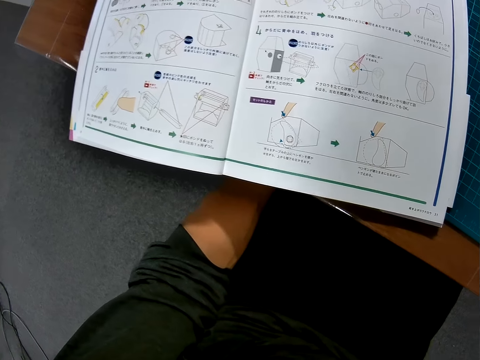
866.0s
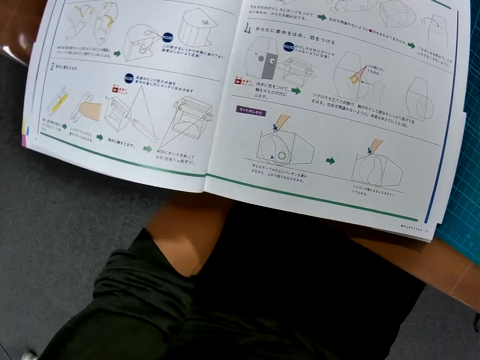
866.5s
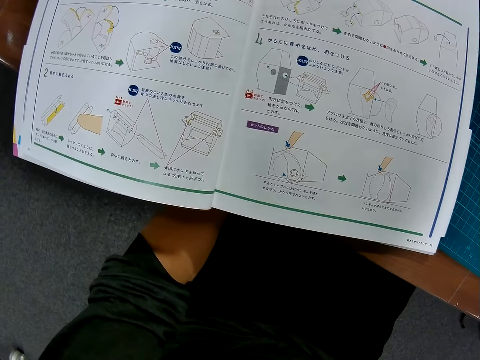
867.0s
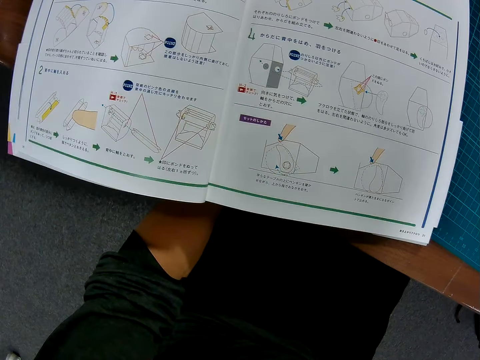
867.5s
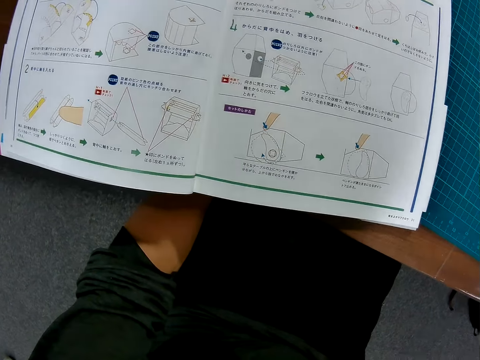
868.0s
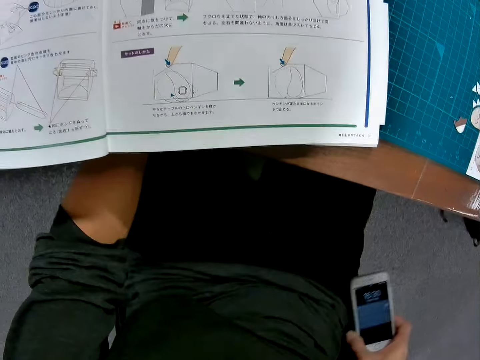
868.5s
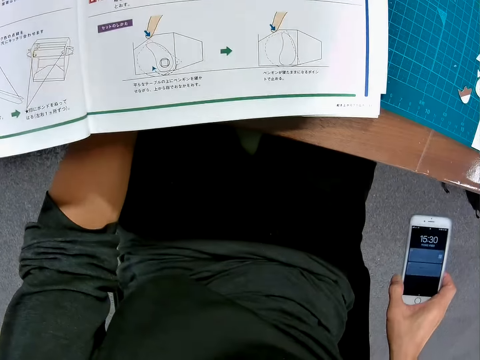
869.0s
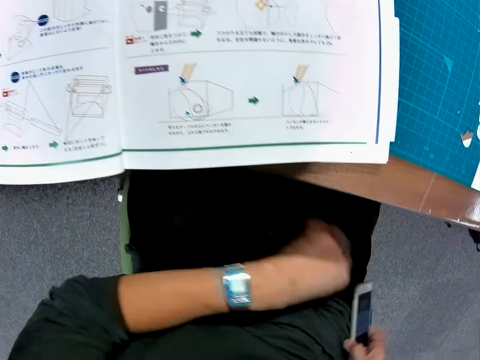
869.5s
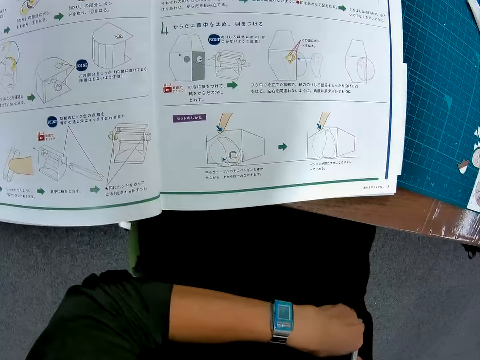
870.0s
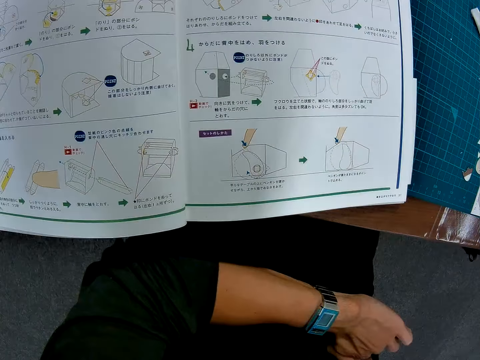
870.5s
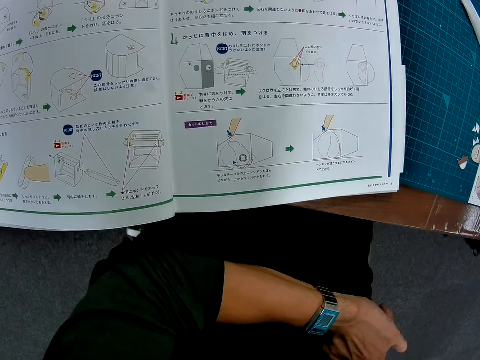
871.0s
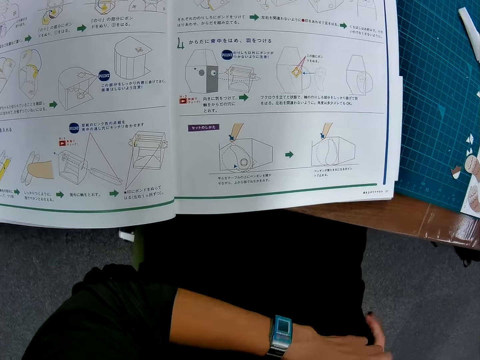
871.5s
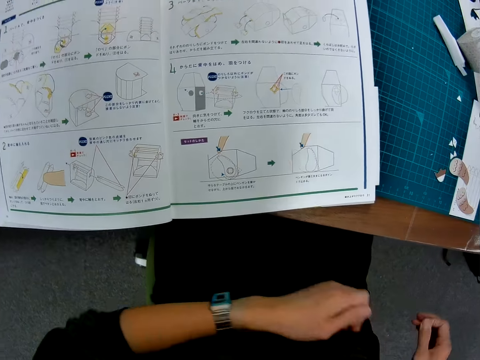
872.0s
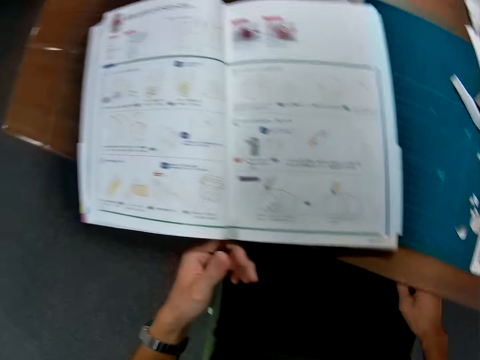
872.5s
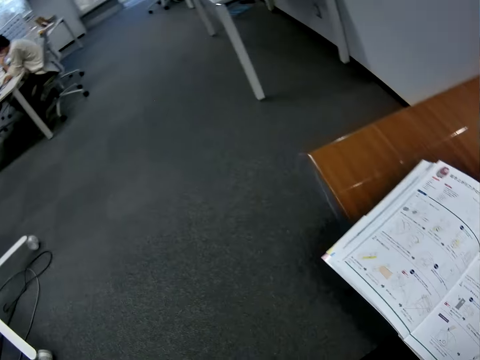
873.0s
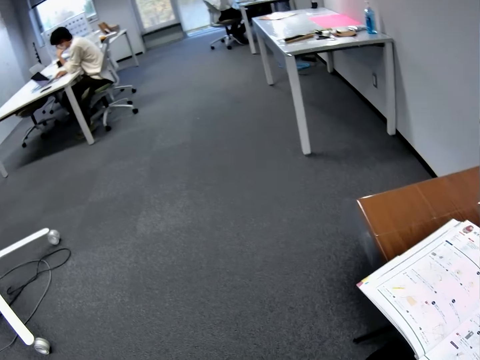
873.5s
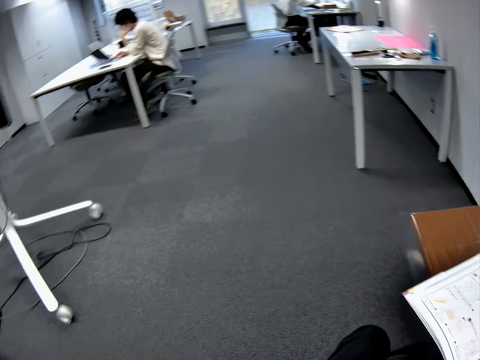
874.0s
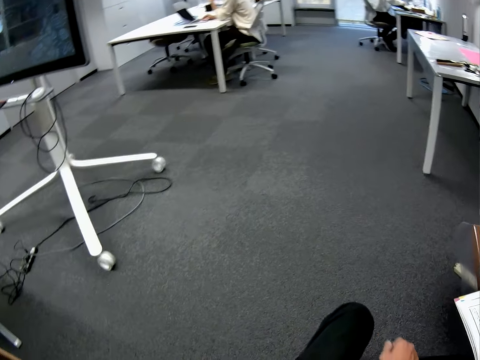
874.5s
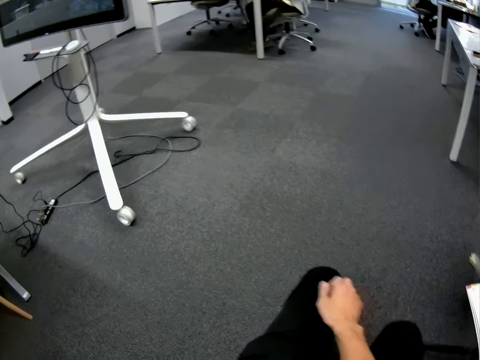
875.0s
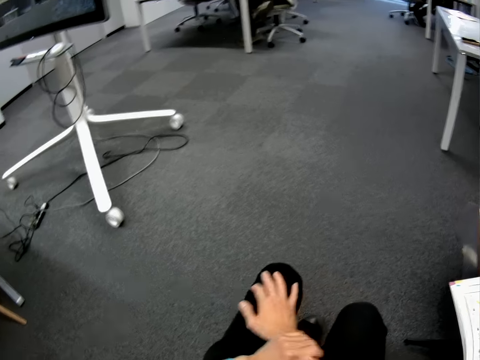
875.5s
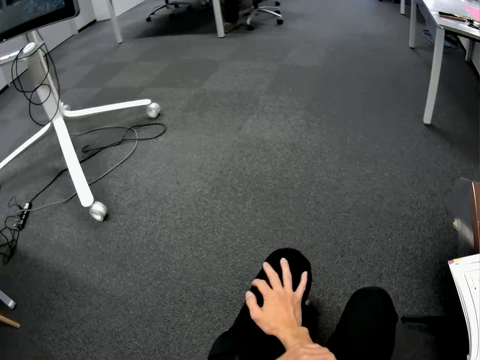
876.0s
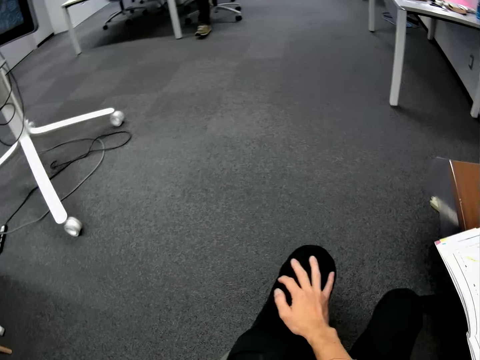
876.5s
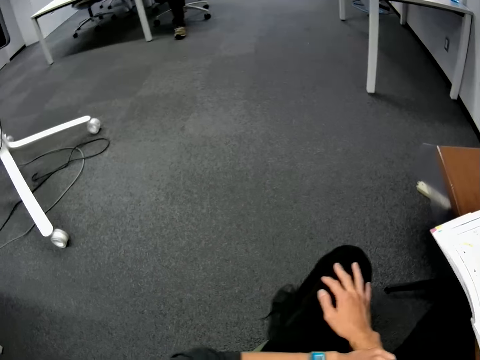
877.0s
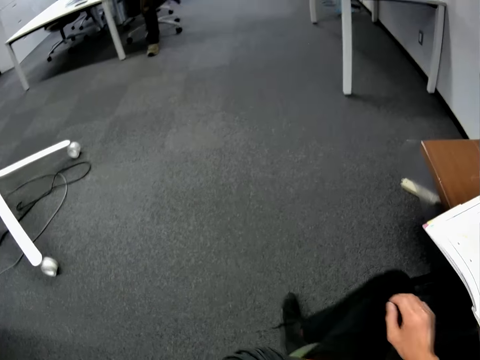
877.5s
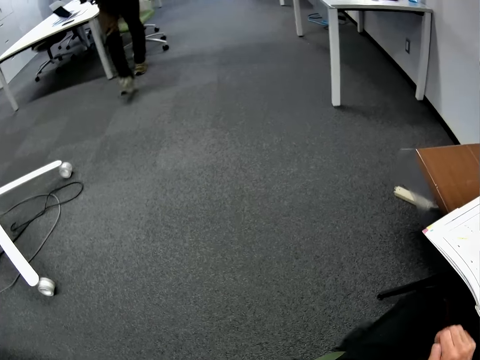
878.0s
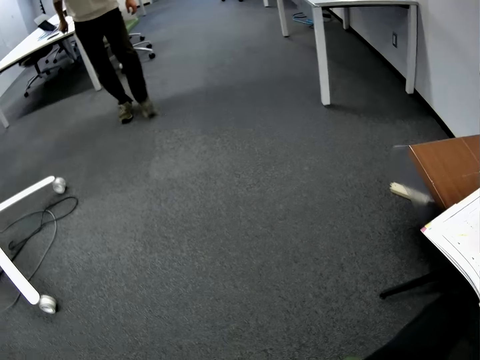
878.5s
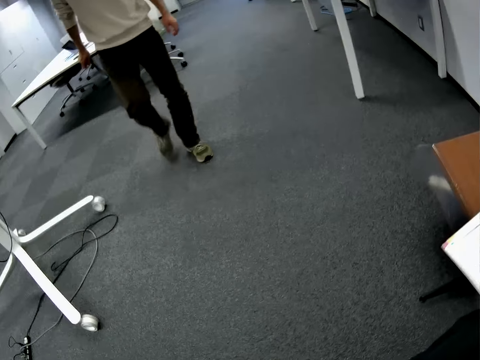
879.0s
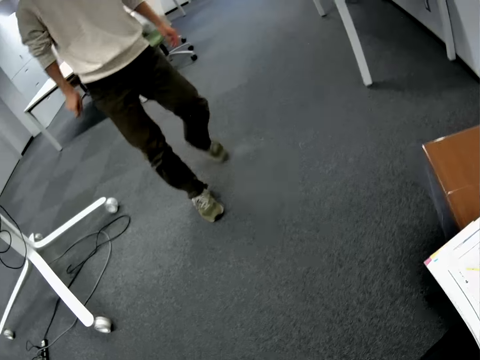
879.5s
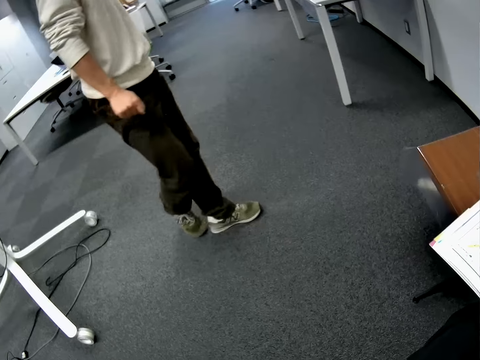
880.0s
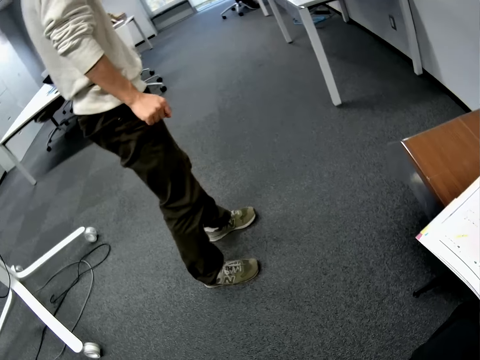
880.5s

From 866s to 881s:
The camera wearer checks his phone. He puts the phone in his pocket. He turns to a man, moves his chair, and talks to the man. The man walks towards the camera wearer.

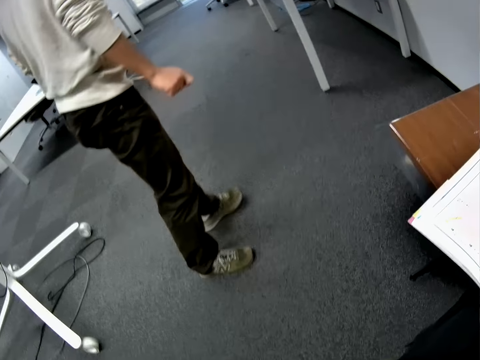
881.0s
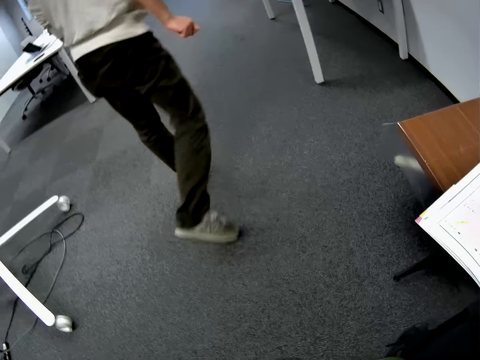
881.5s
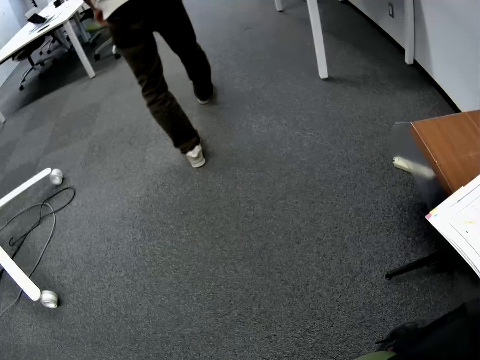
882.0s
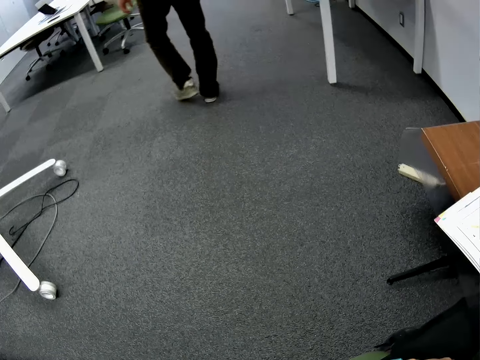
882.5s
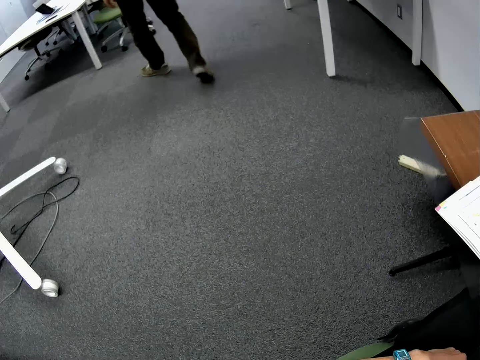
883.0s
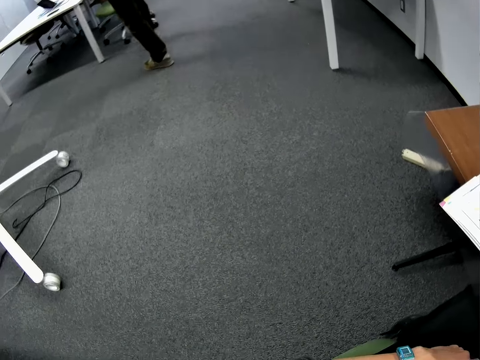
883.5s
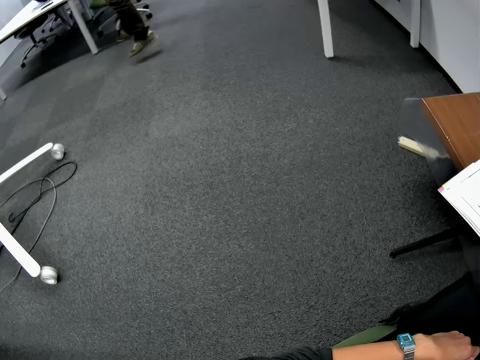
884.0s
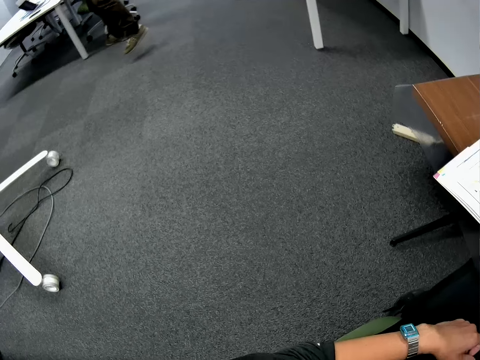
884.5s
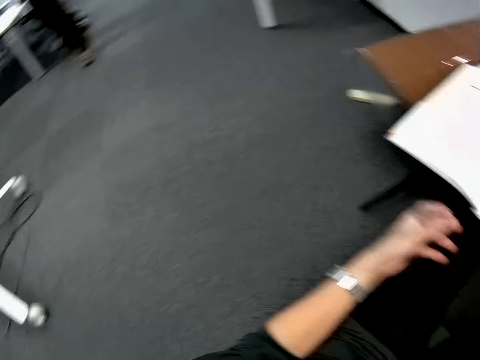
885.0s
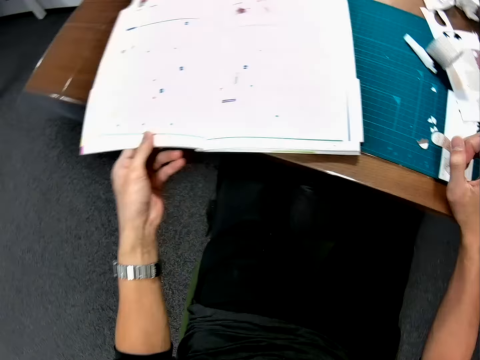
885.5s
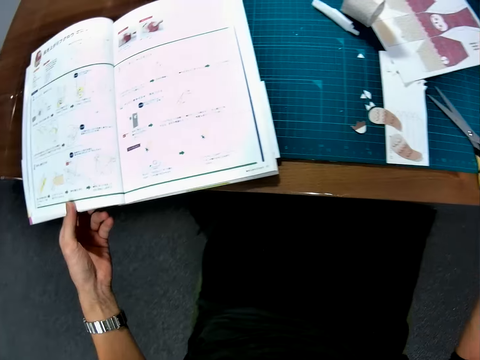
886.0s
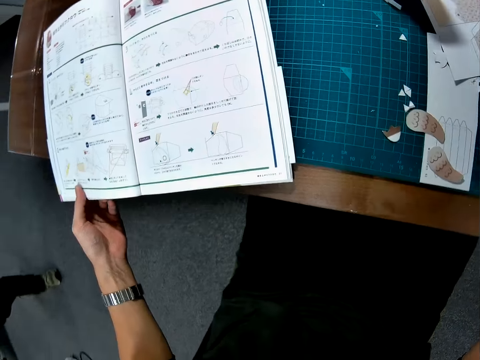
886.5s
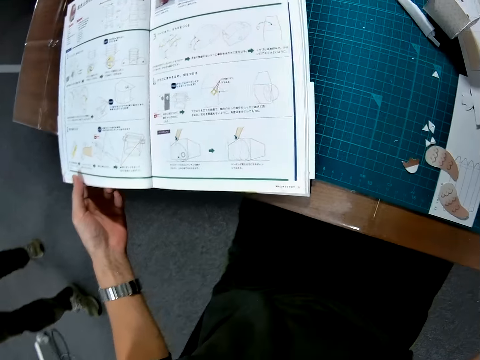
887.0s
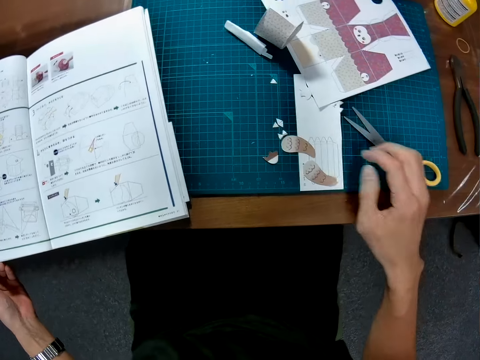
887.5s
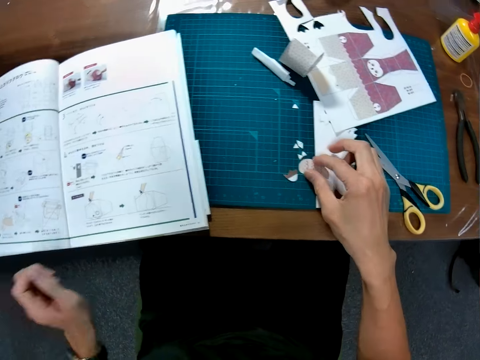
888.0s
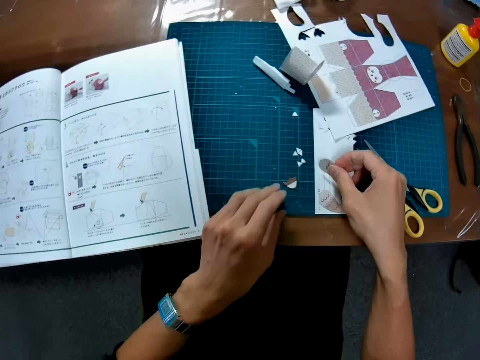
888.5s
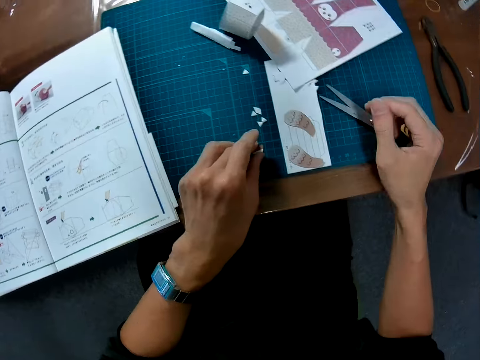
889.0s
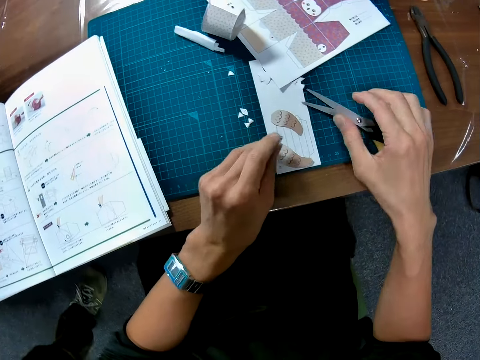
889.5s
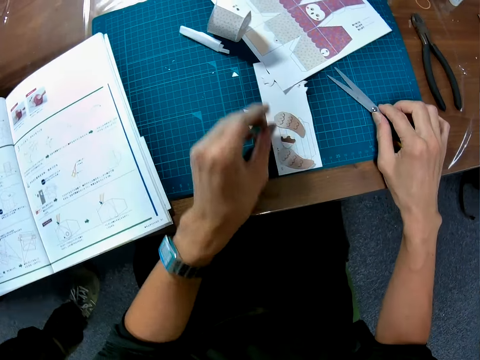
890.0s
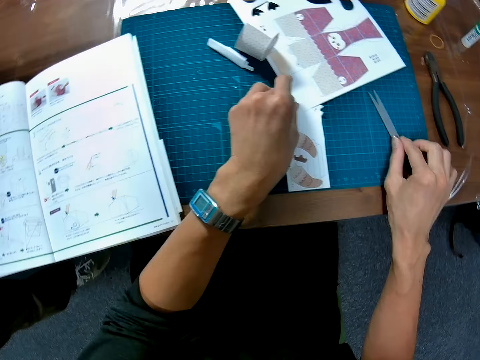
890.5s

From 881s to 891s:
The man walks back towards his desk and picks up something from his desk. The camera wearer moves a book. He studies the manual book. He picks up pieces of crafting papers. He puts some paper pieces on a white paper on the table. He moves a pair of scissors.
